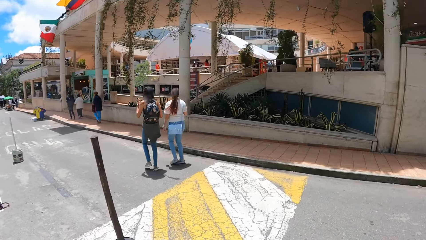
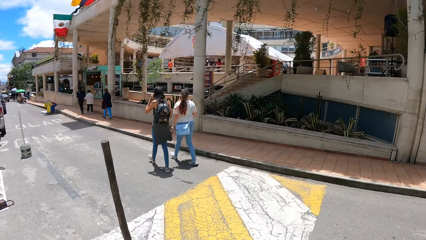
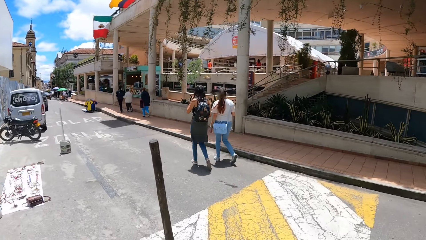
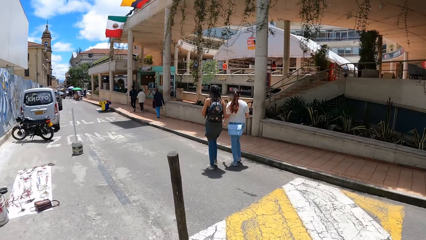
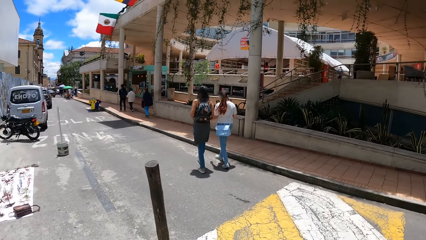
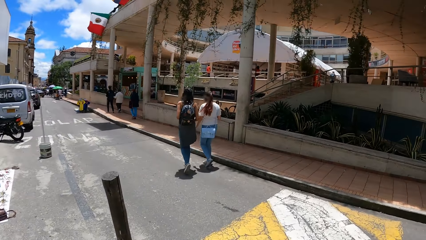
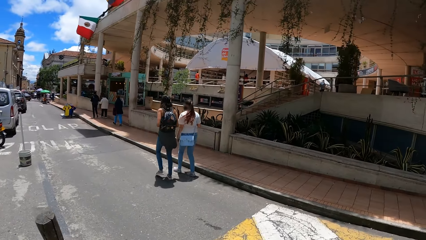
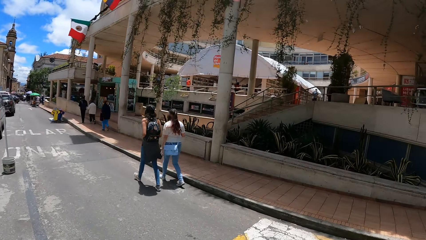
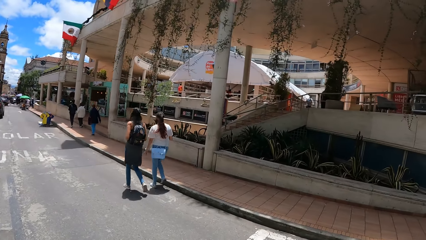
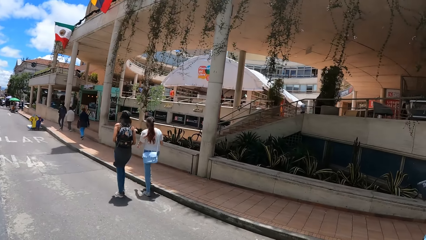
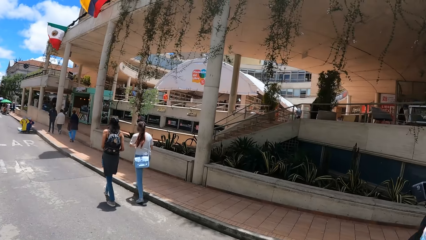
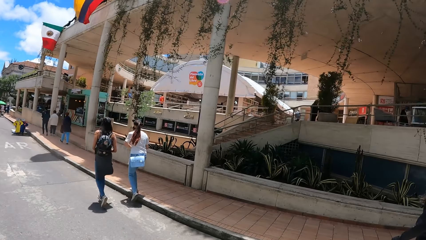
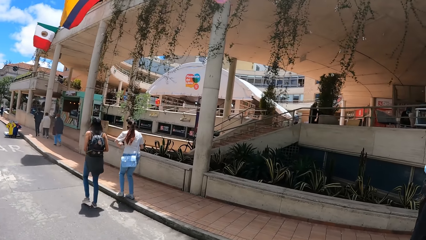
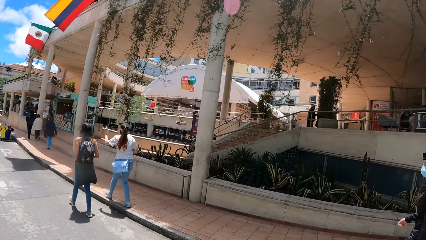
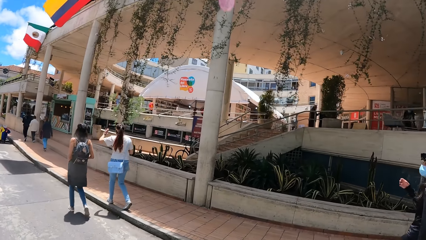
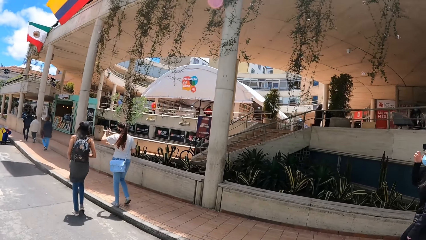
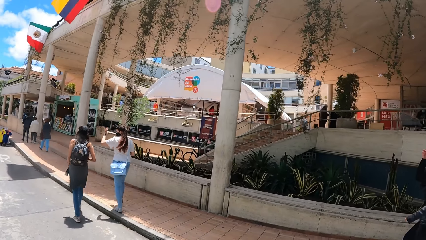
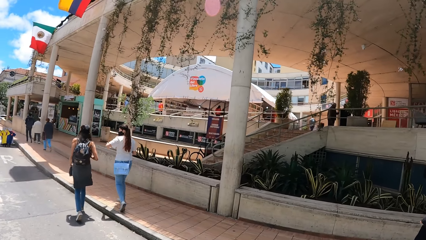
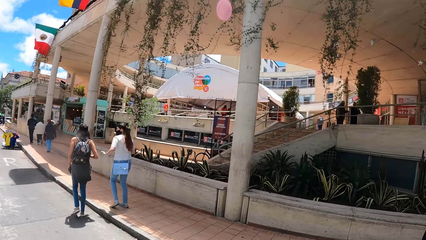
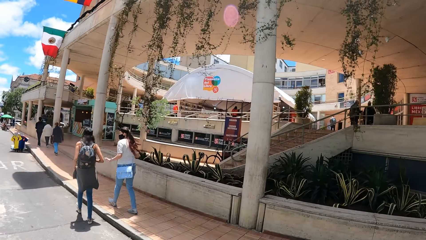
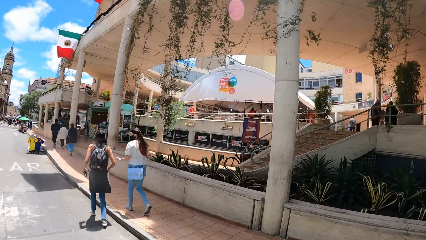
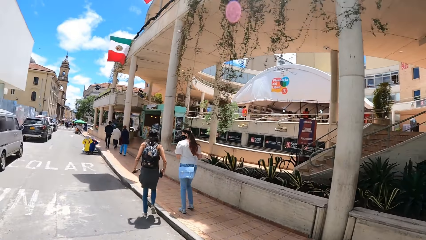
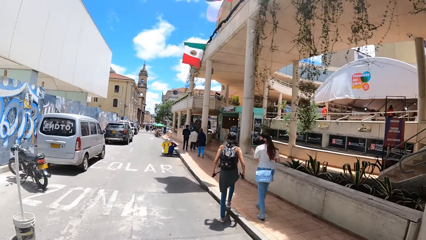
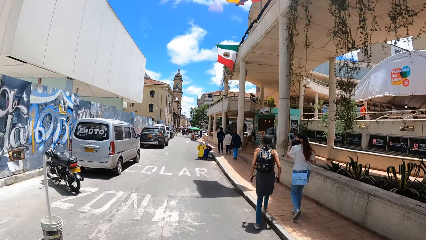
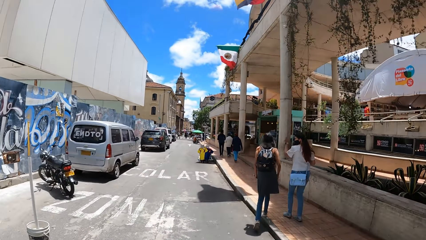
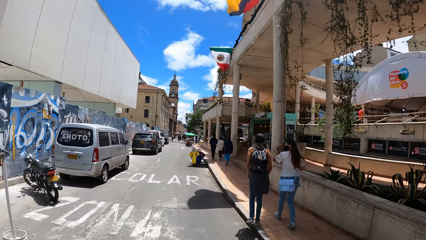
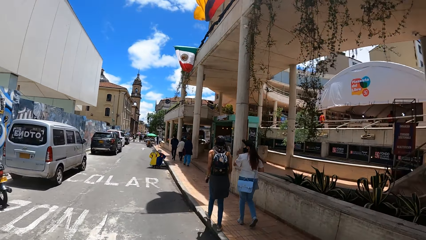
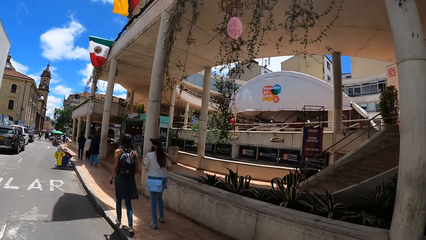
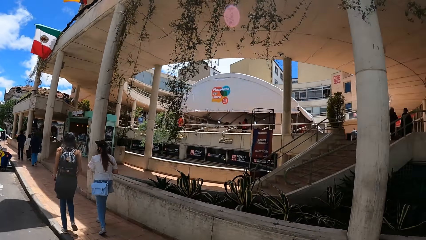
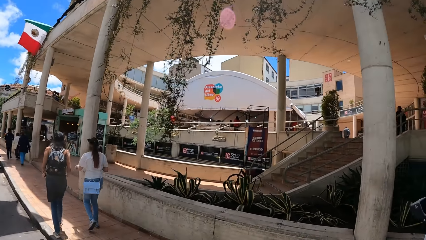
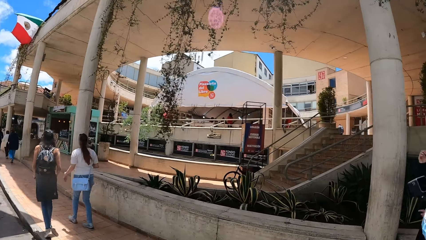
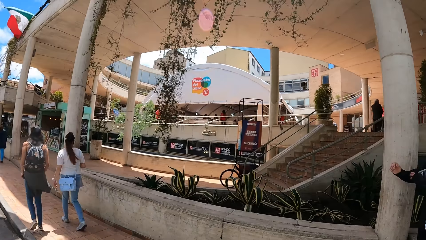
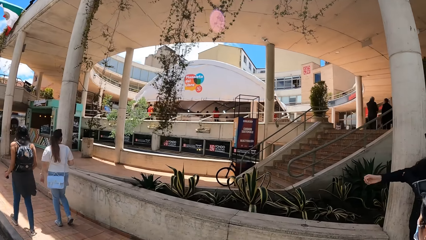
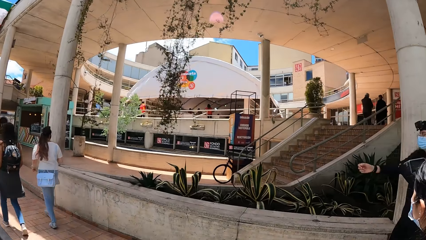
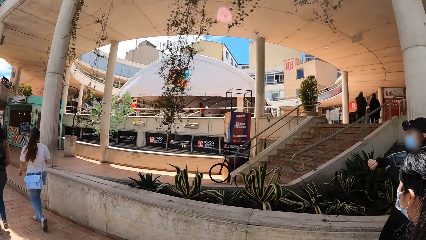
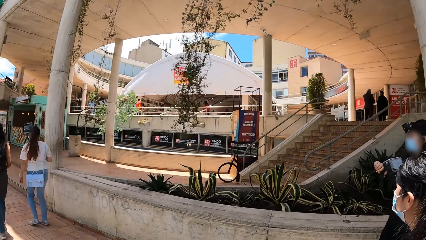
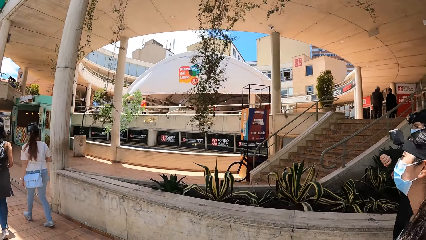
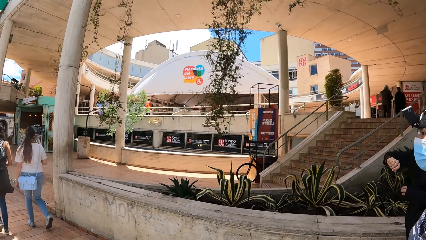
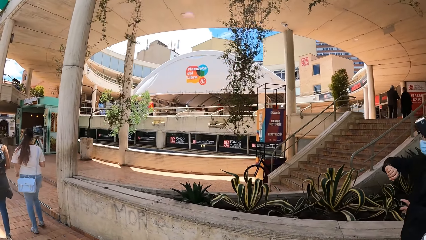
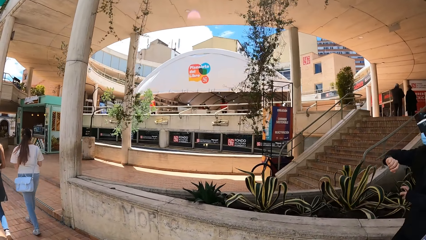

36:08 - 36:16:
The woman walks on a pedestrian walkway. The woman gesticulates with her left hand.

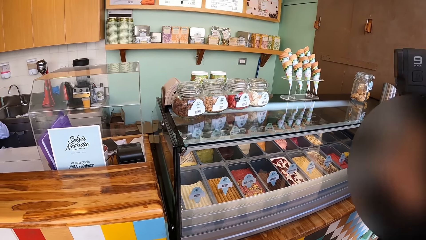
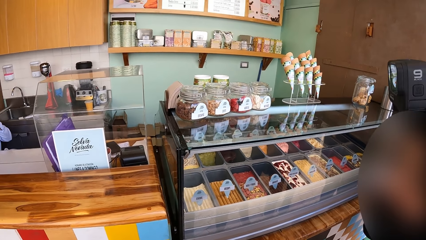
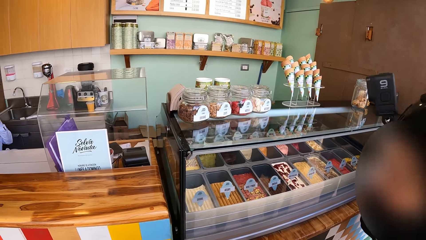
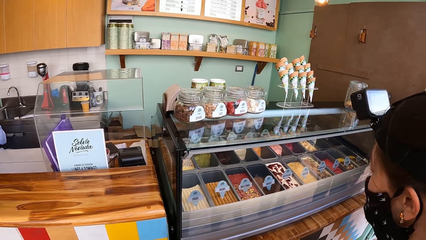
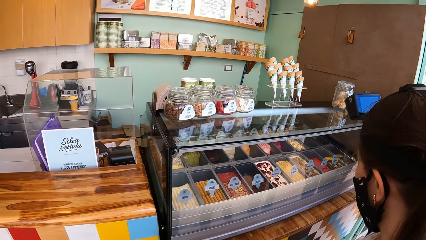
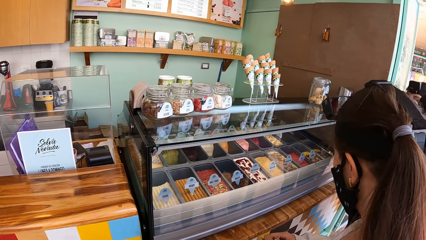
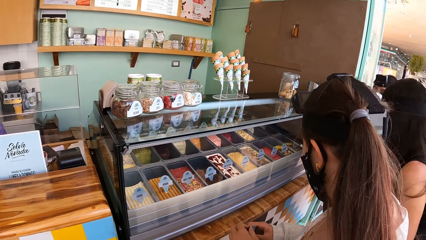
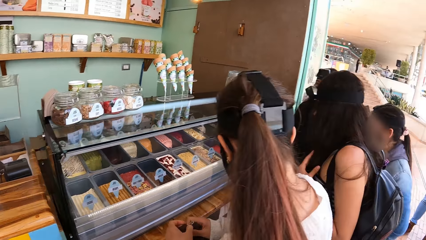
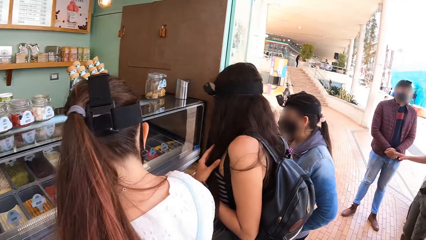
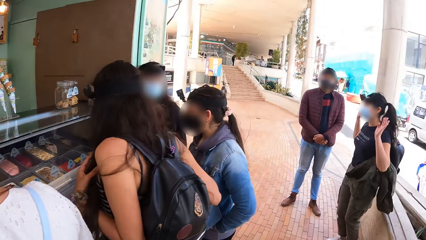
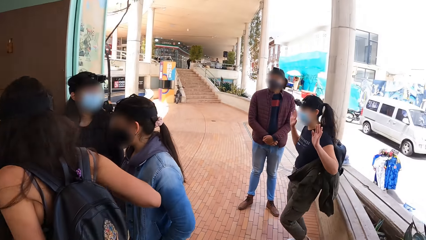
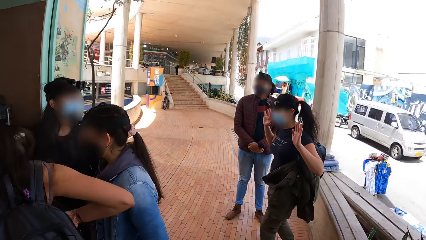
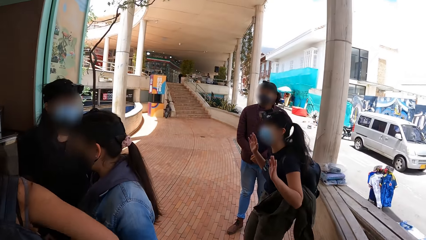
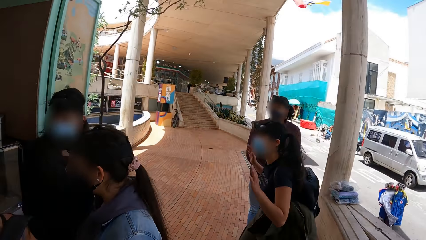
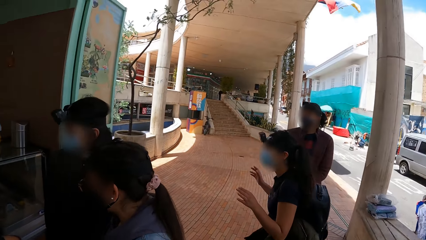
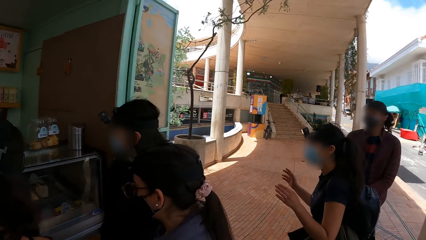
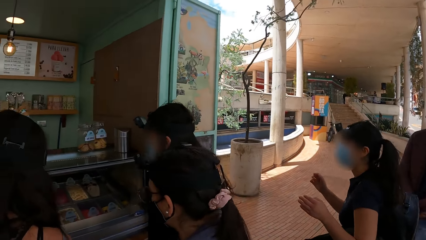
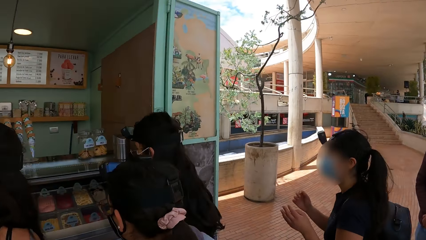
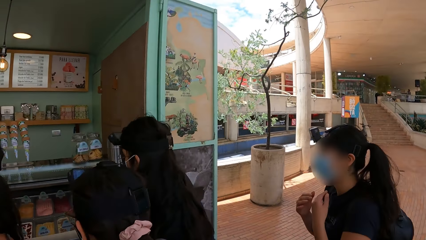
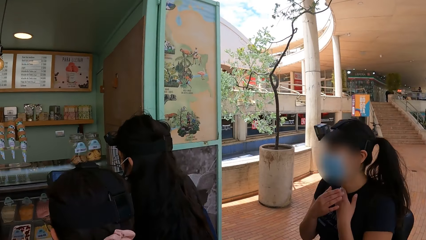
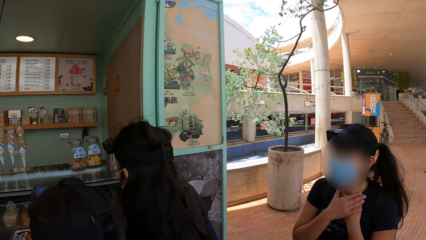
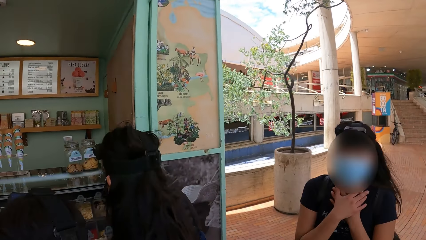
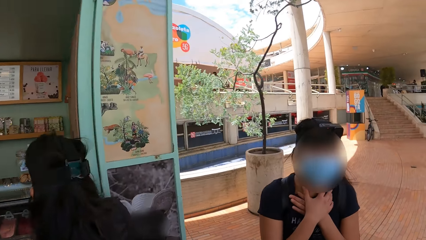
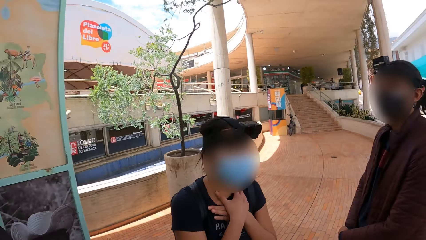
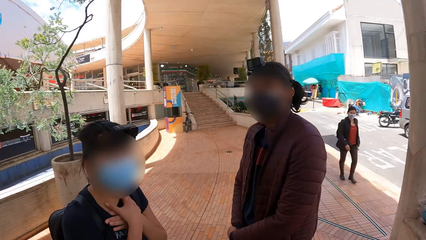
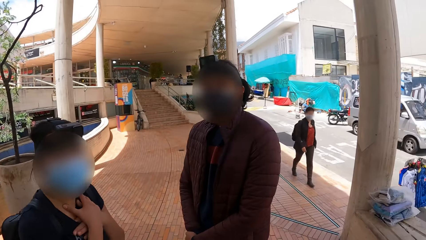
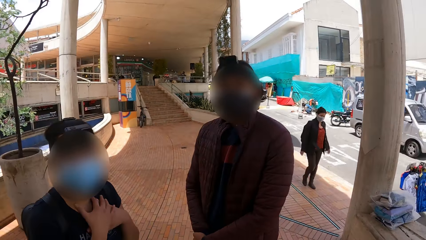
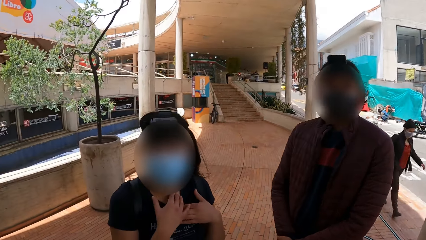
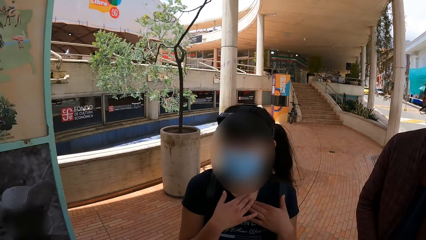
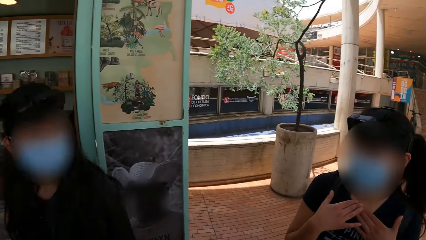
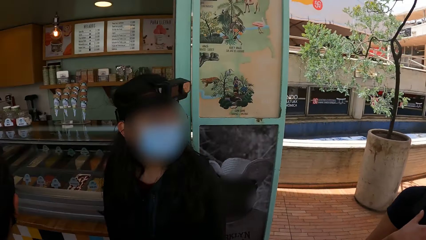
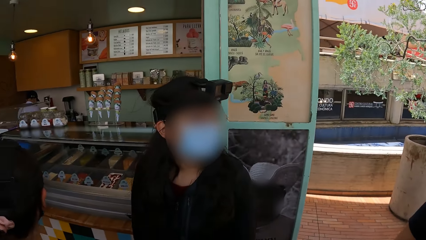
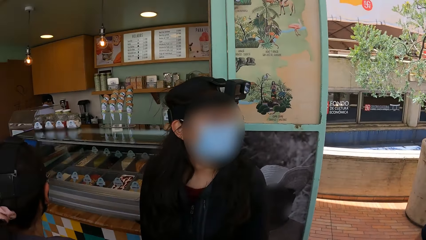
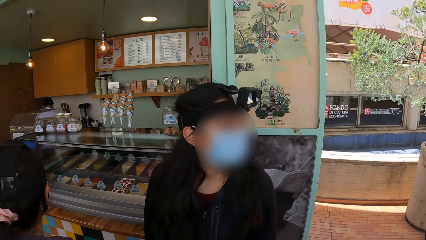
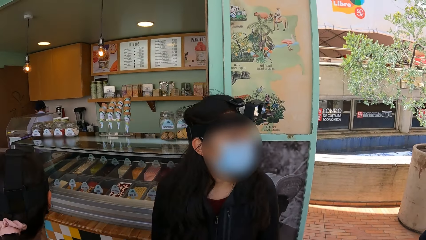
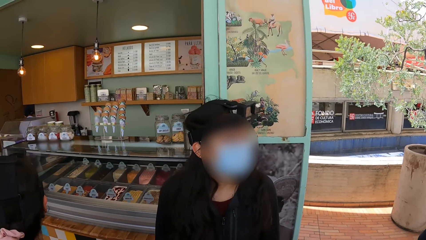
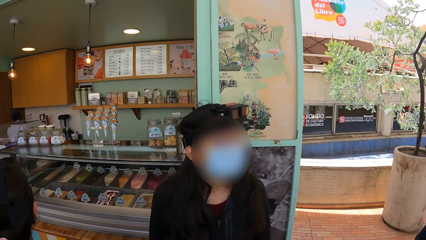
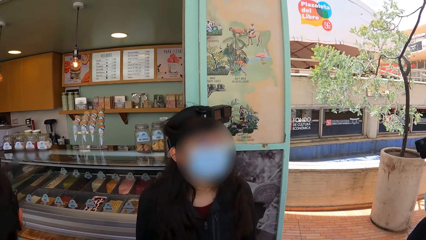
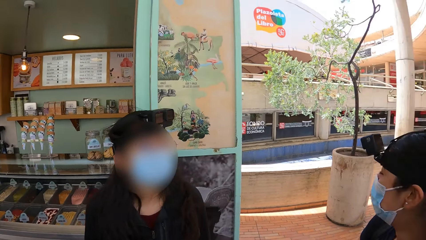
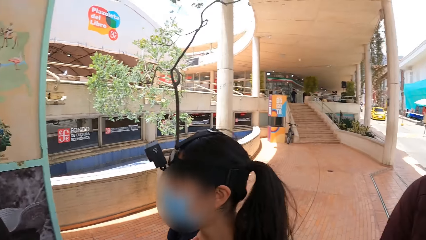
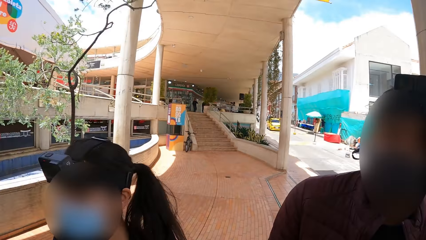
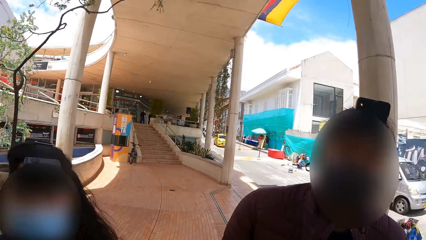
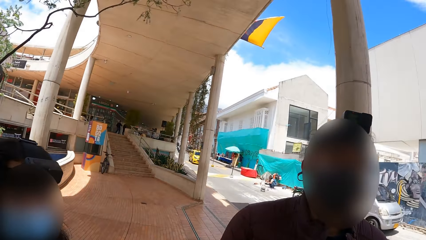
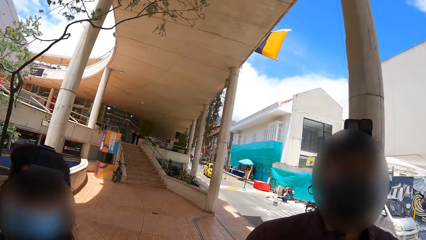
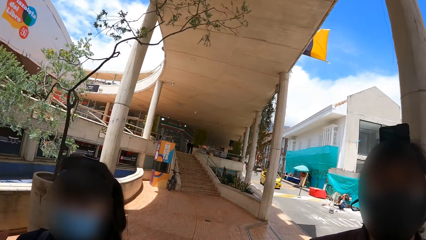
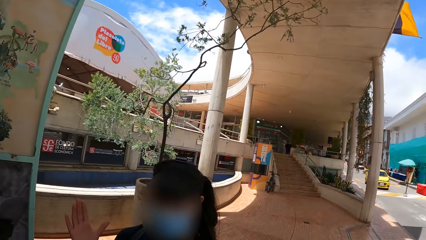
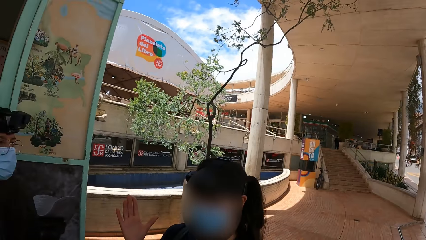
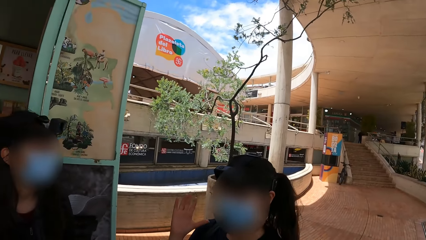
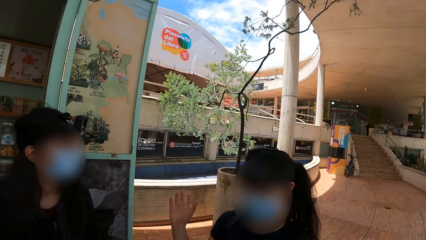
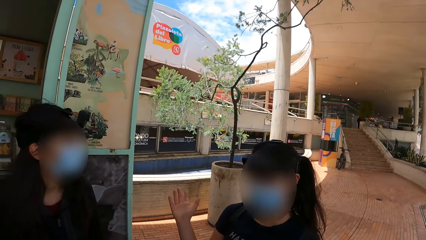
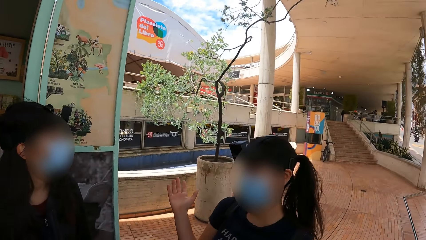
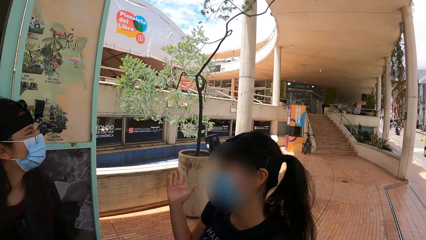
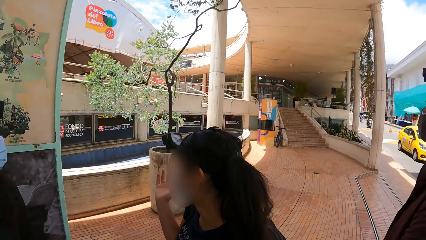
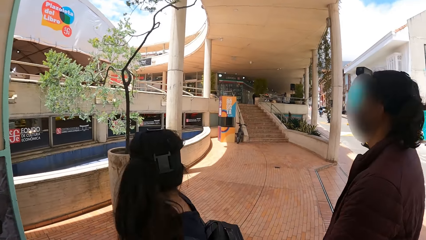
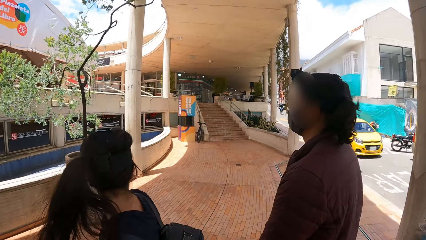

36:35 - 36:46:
The woman gesticulates with her hands. The camera wearer interacts with the woman, a man and another woman. The first woman places her hands on her neck. The first woman interacts with her right hand.
